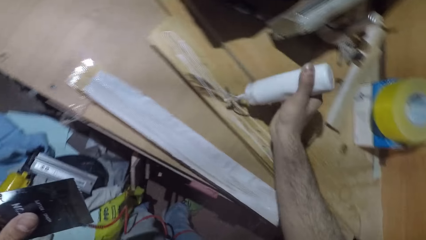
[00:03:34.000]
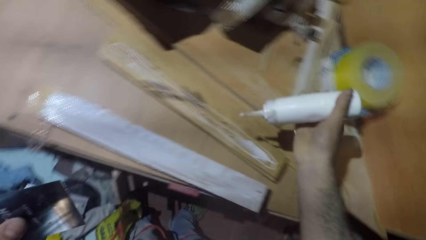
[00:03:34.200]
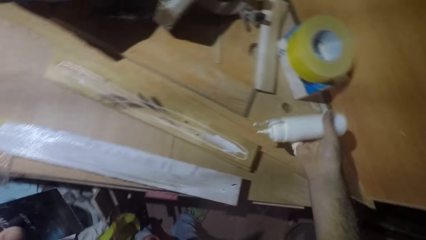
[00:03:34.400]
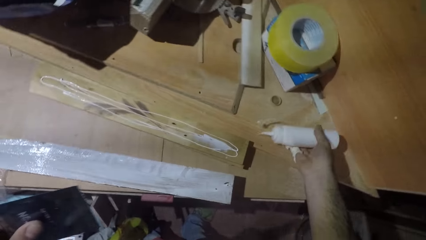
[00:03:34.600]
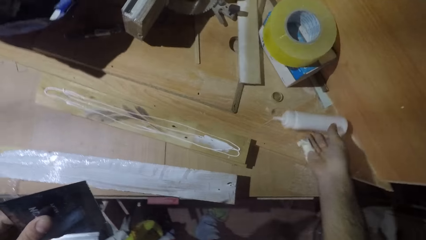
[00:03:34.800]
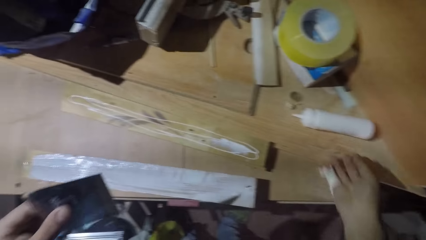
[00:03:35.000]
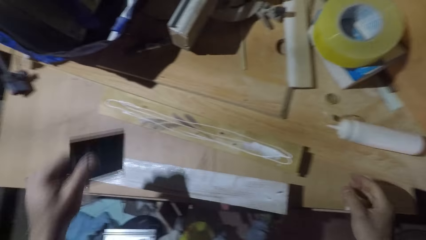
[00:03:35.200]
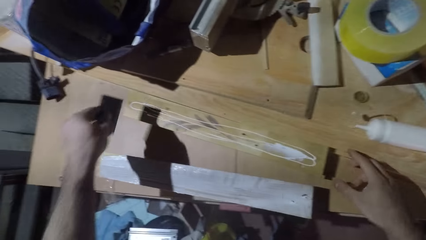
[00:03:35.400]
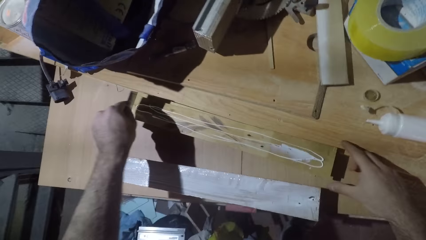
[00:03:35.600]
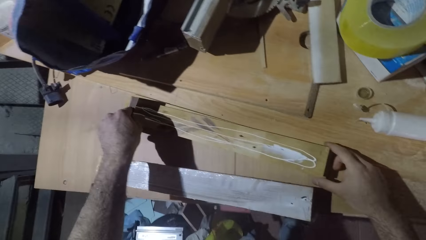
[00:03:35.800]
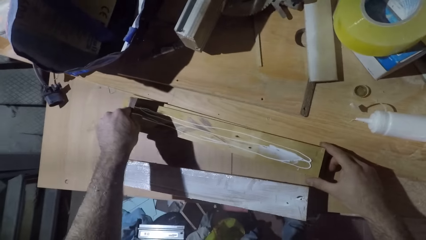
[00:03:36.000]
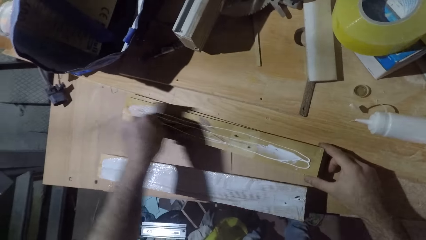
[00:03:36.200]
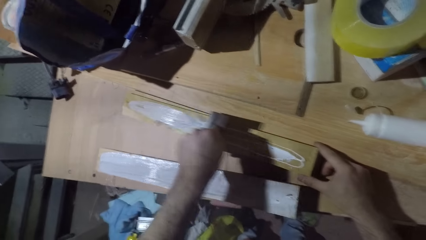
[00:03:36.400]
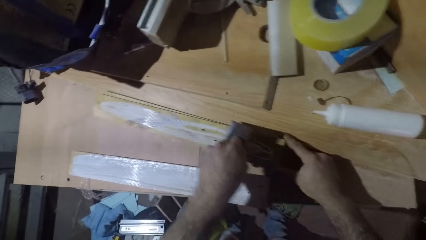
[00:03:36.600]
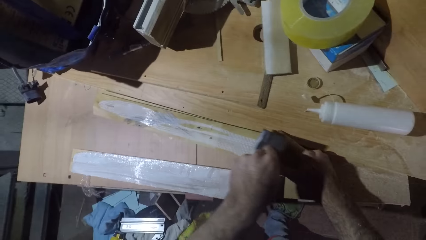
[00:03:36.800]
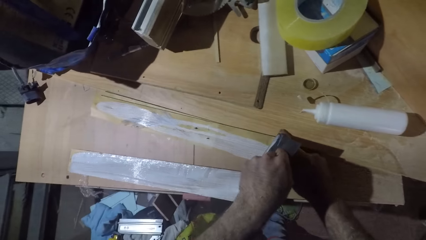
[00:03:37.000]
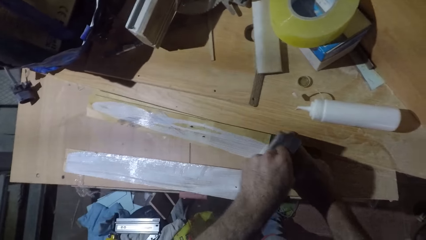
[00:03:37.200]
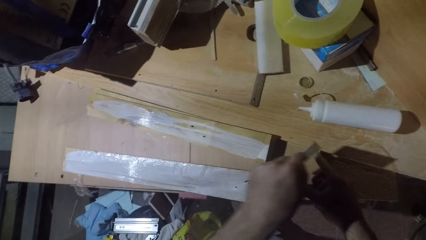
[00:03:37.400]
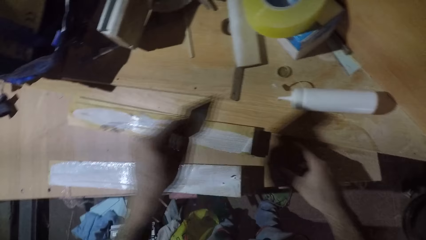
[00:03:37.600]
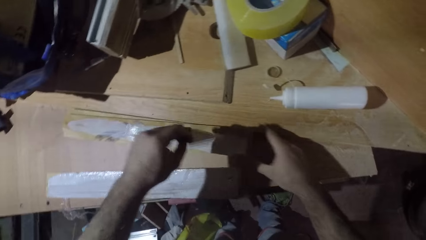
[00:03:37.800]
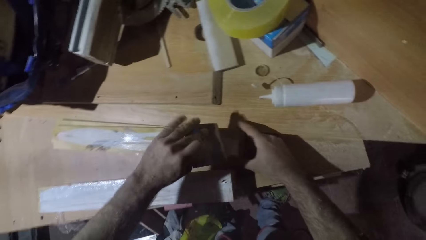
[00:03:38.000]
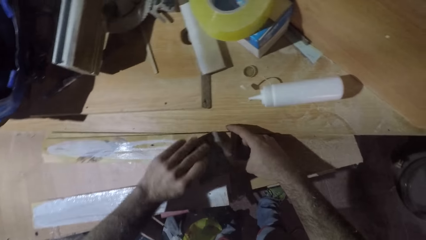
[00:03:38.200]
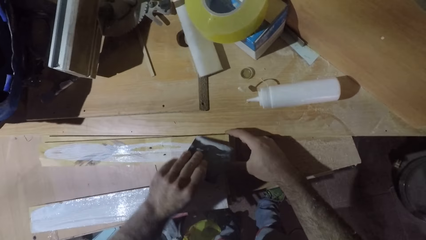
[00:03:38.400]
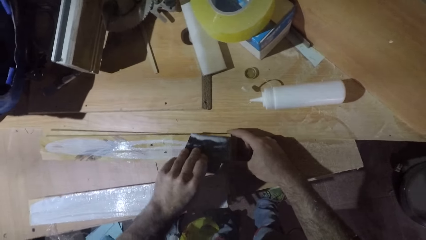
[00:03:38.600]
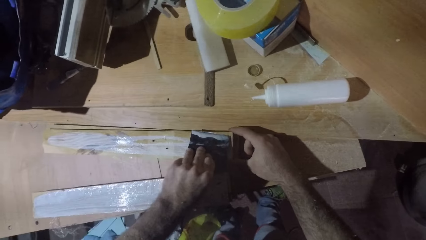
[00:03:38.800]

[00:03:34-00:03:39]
The camera wearer puts the glue on the table. They apply the wood glue on the wood with a scraper.

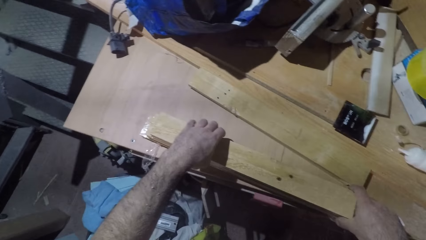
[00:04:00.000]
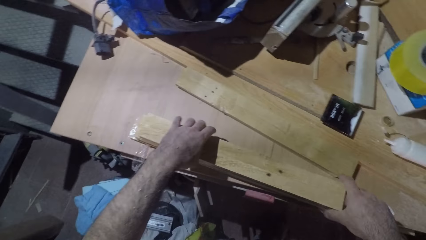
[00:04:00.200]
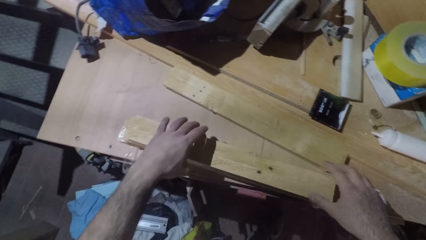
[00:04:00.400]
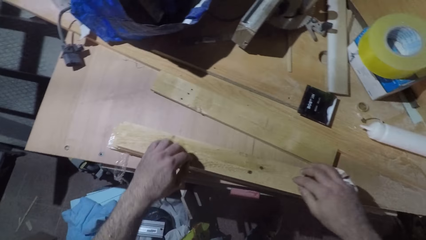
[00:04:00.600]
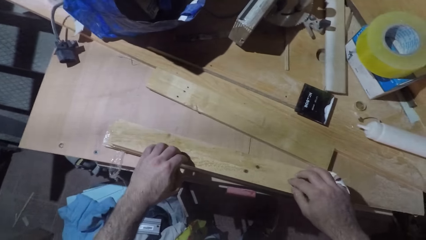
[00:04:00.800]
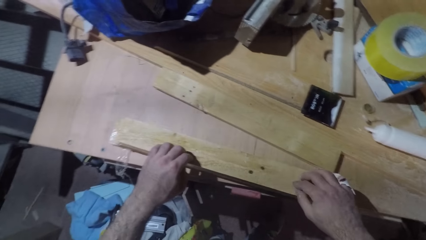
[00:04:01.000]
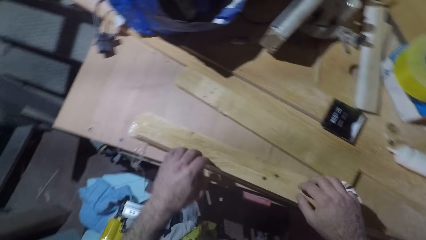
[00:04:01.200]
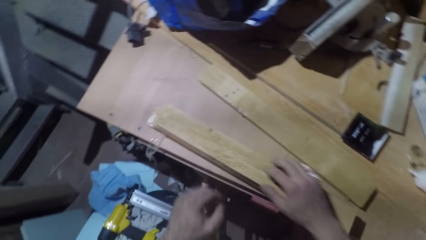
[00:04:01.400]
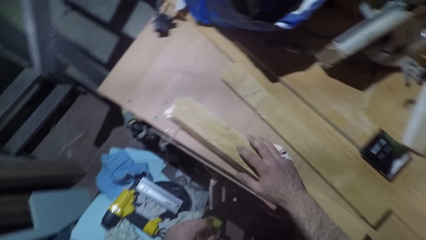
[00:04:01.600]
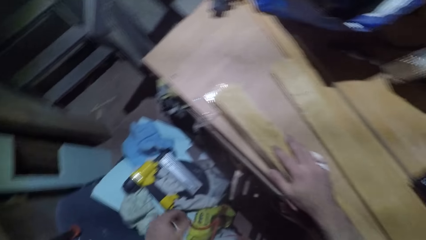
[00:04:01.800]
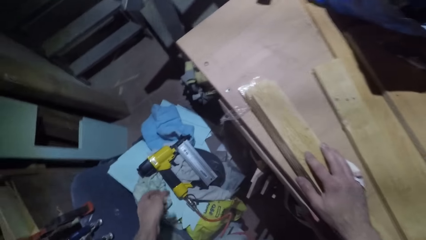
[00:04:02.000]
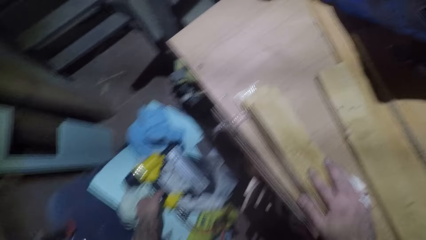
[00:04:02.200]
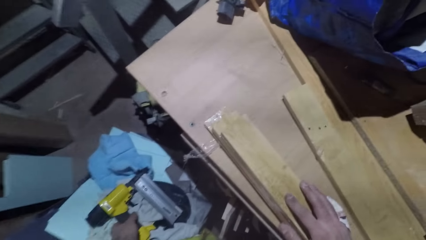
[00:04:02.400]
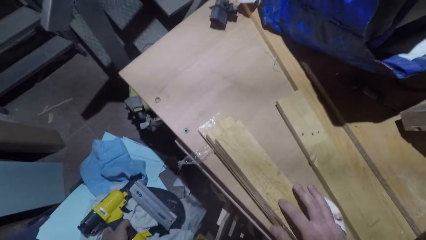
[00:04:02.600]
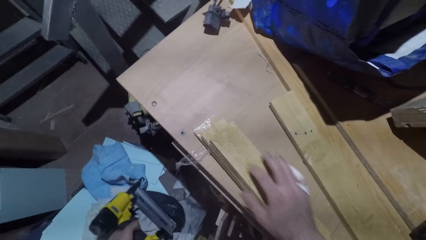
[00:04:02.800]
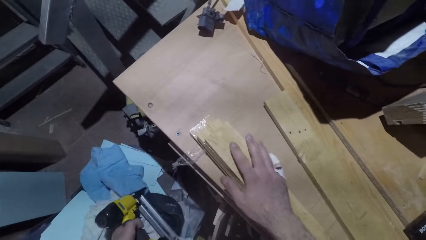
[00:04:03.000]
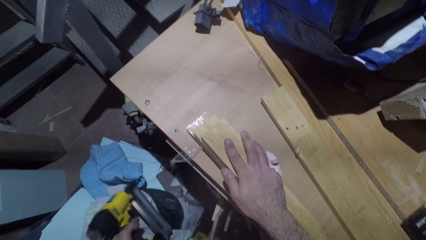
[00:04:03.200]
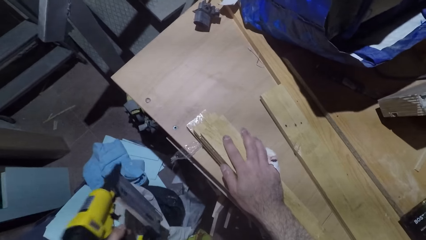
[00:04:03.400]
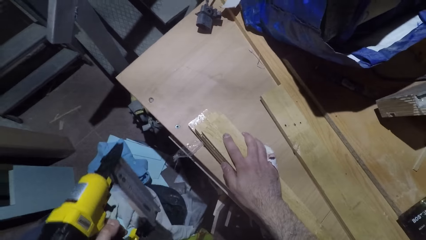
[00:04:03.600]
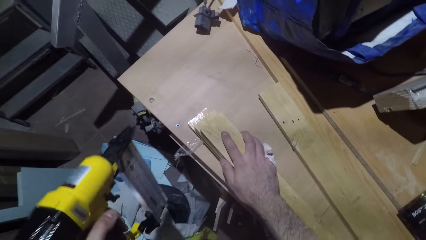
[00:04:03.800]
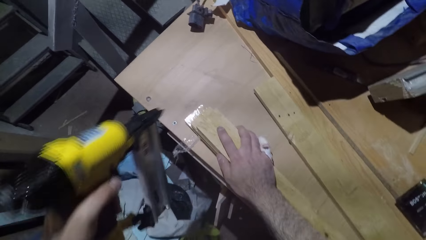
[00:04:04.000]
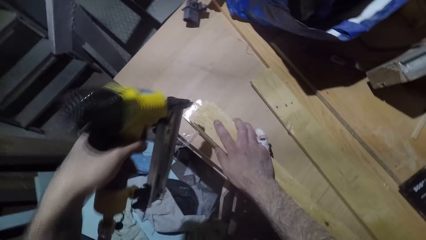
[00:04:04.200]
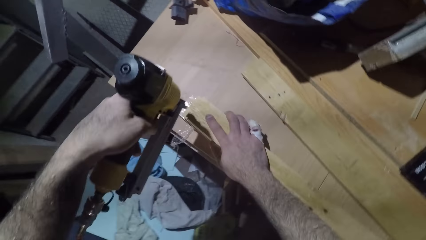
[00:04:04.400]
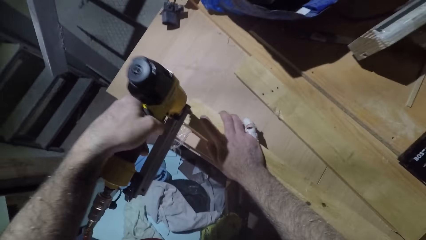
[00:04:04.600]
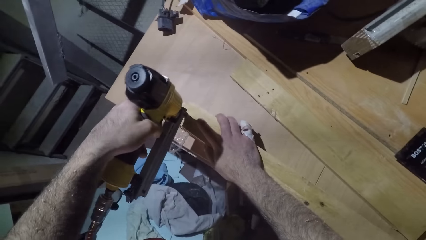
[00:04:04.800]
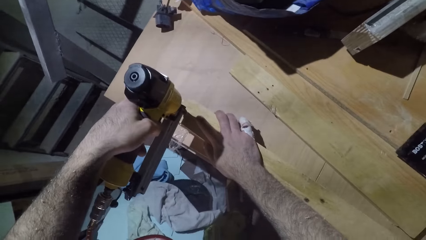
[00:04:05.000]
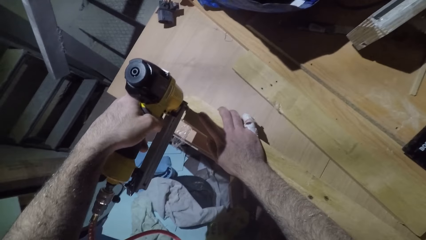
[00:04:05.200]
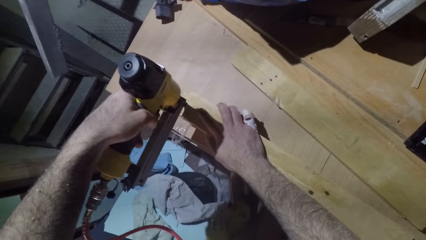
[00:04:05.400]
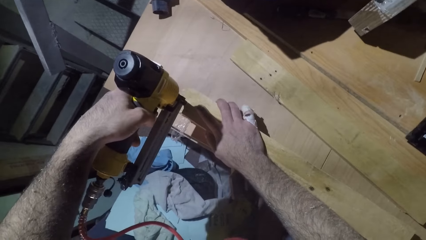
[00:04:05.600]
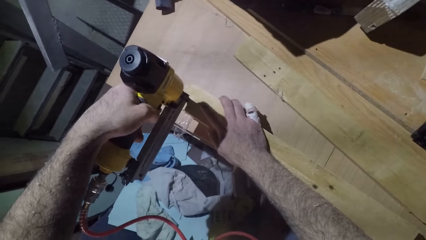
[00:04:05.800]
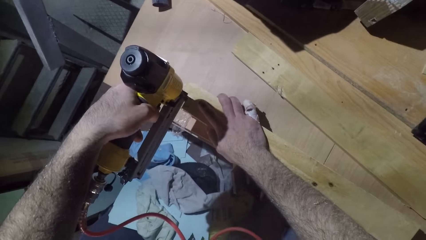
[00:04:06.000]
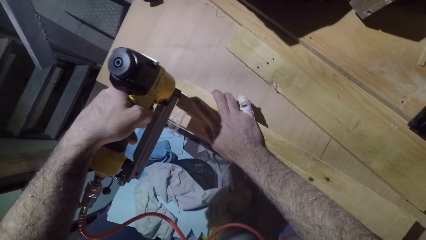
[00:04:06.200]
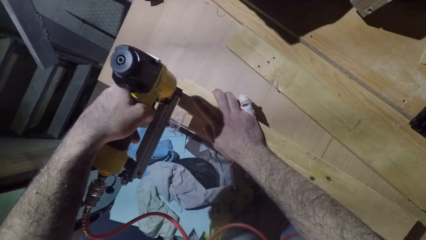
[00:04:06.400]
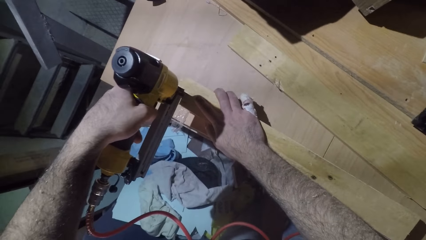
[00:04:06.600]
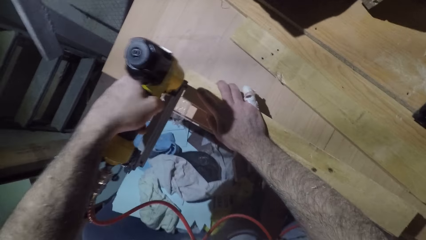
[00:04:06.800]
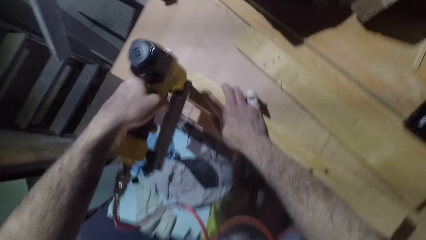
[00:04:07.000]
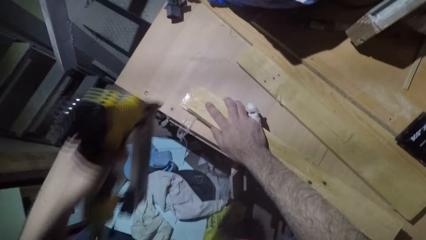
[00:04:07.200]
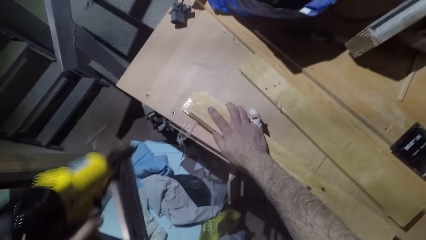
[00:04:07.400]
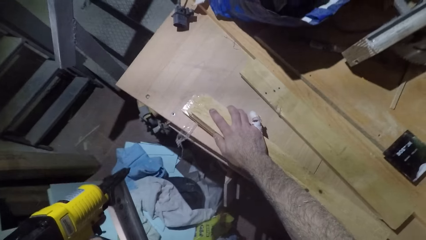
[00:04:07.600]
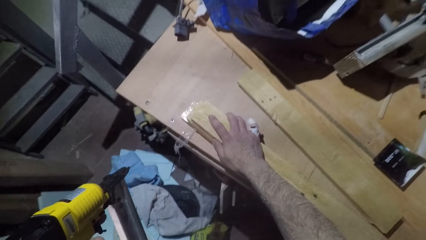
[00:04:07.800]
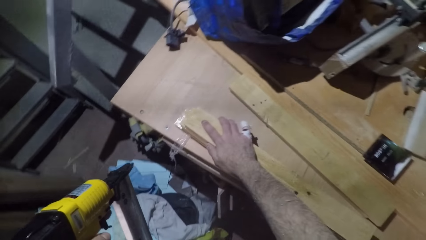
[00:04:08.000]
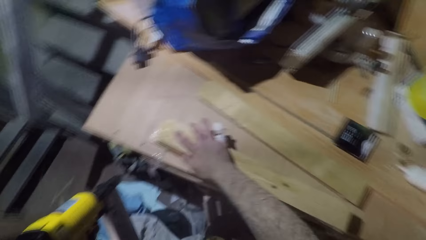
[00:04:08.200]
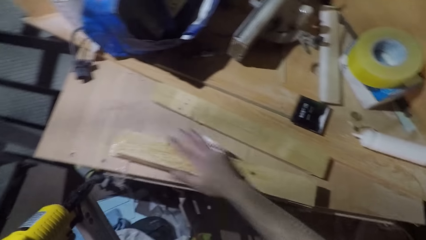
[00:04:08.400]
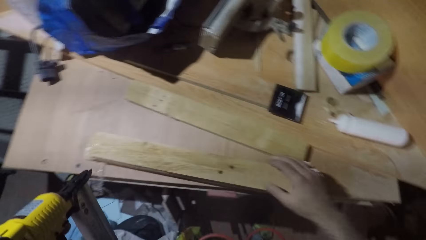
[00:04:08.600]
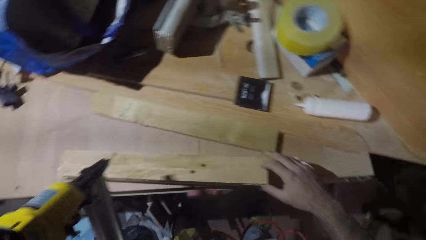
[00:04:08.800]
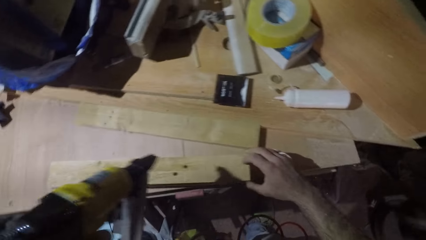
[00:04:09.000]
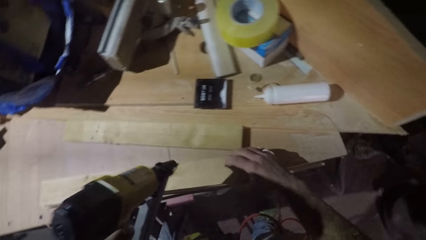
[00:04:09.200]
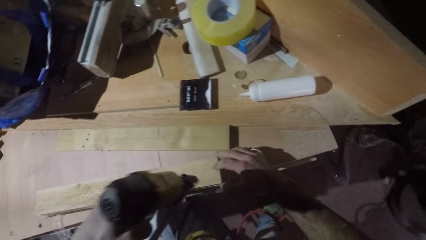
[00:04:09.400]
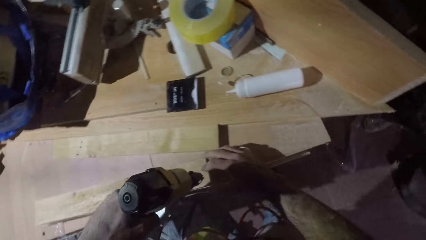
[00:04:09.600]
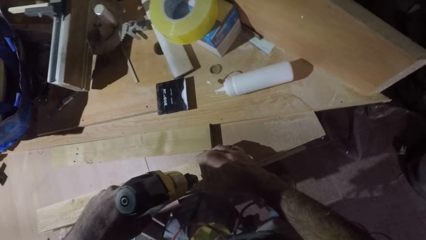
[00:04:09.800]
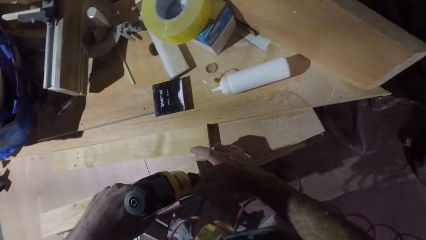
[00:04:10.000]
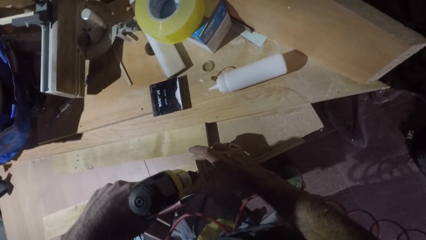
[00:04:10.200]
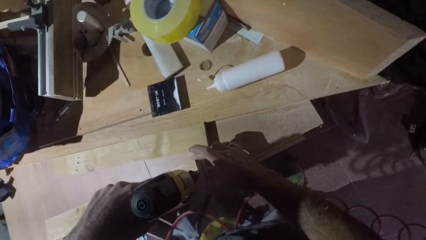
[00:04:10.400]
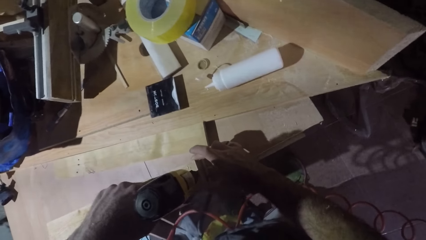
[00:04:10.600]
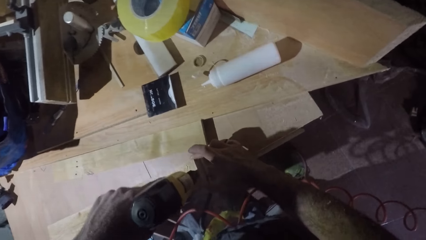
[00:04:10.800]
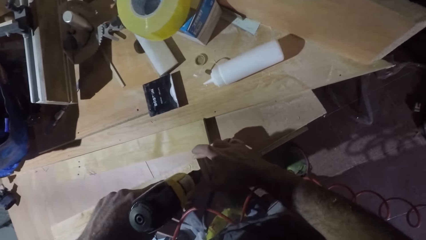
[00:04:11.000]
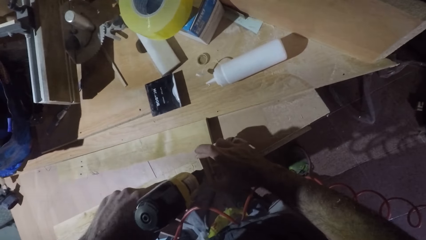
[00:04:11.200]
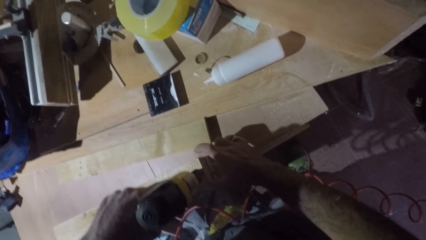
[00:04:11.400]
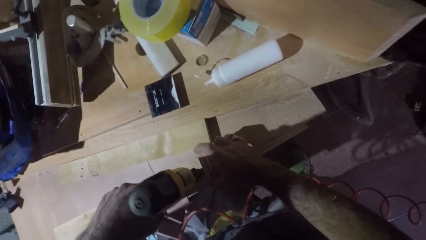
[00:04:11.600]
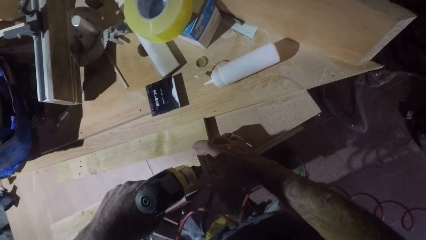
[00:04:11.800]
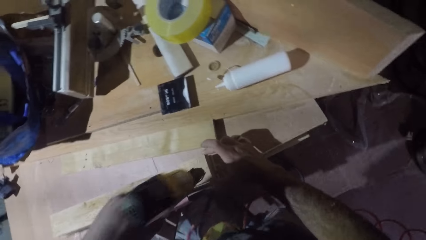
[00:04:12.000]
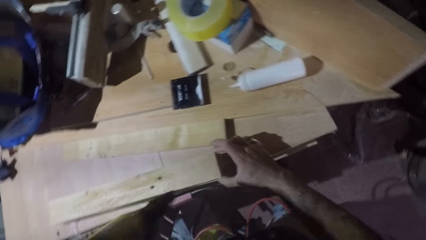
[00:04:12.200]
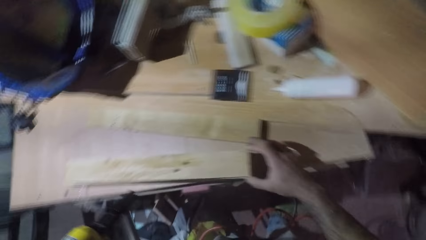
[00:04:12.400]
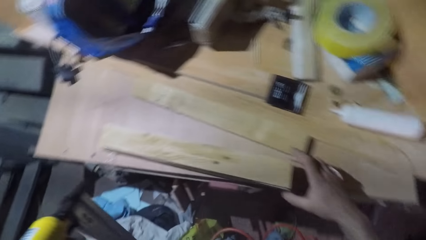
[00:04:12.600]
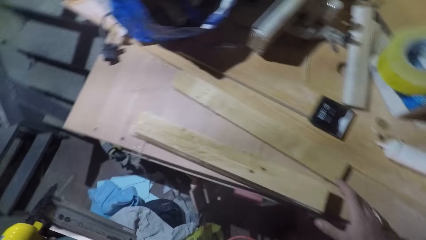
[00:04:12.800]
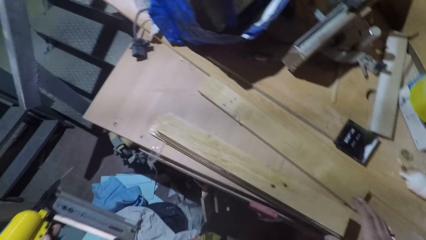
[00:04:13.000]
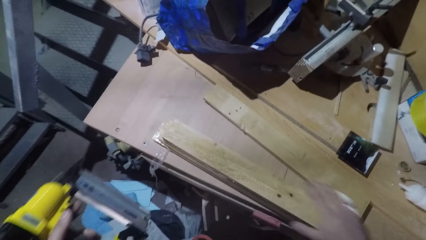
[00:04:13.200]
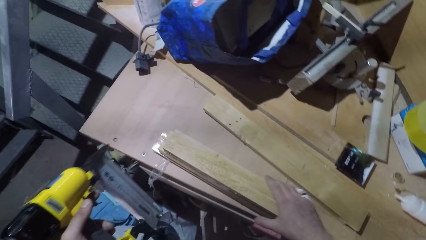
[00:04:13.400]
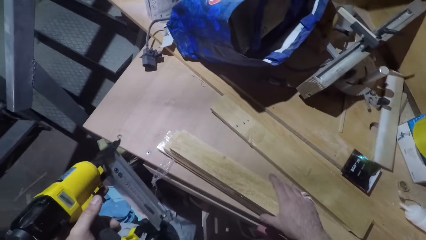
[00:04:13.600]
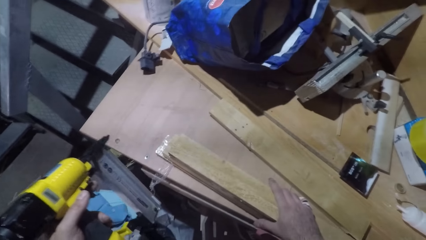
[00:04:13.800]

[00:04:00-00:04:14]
The camera wearer picks up a hammer drill machine. They put a nail on the wood with the hammer drill machine.
